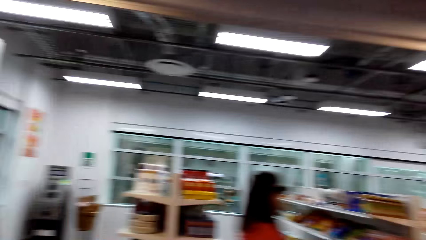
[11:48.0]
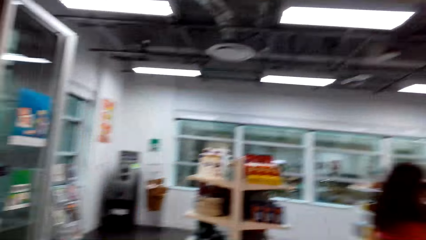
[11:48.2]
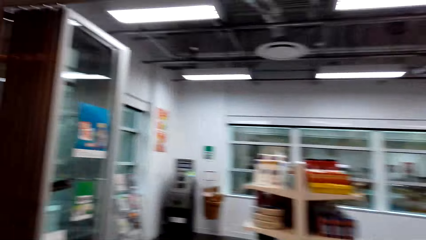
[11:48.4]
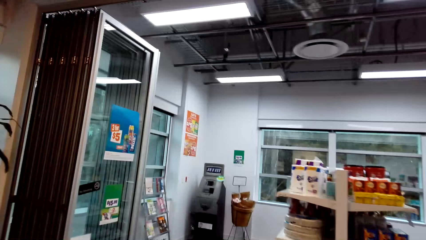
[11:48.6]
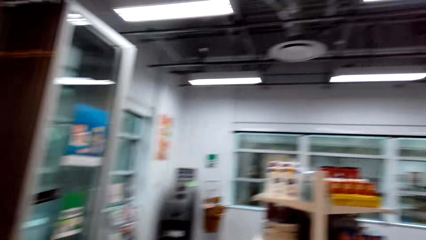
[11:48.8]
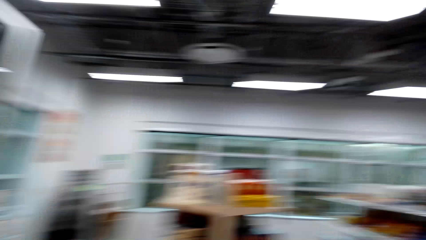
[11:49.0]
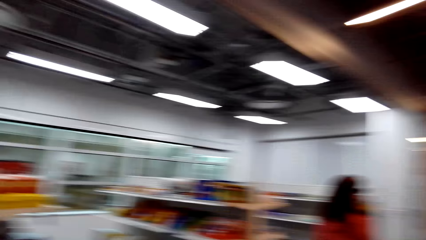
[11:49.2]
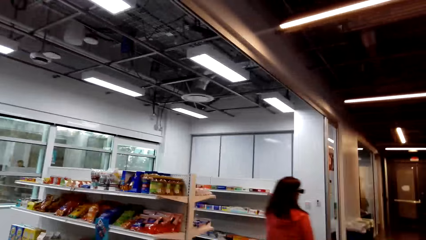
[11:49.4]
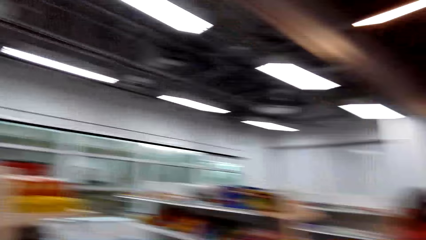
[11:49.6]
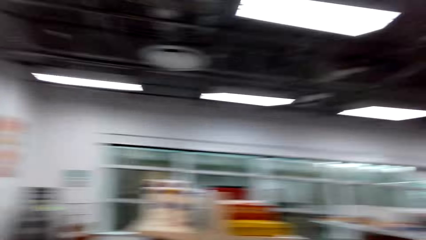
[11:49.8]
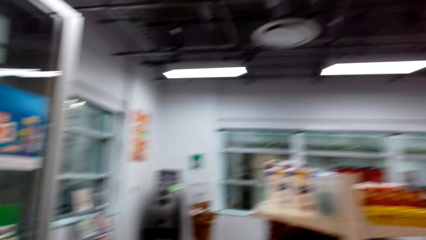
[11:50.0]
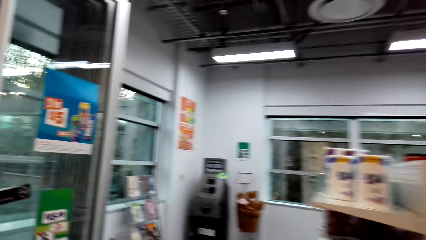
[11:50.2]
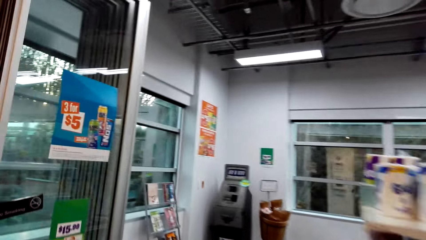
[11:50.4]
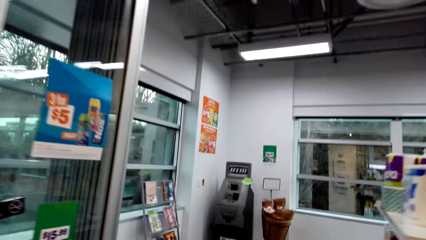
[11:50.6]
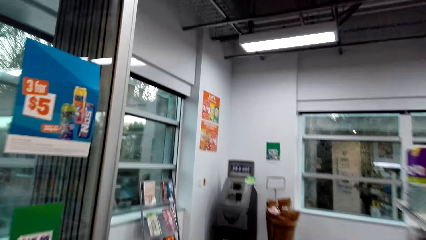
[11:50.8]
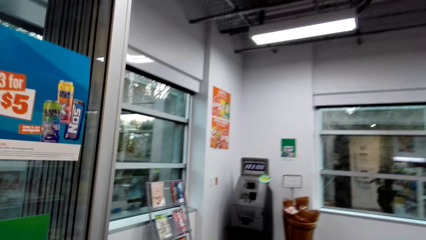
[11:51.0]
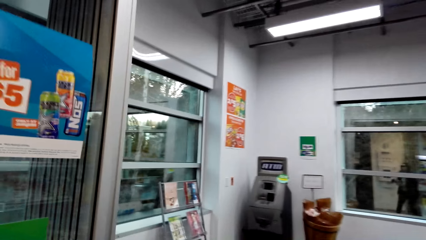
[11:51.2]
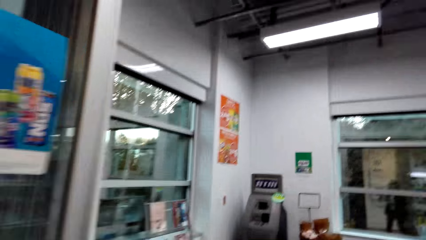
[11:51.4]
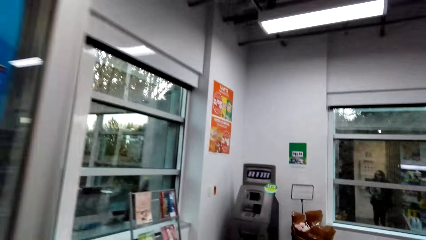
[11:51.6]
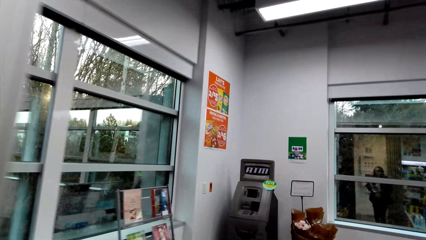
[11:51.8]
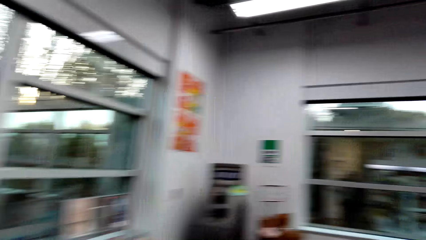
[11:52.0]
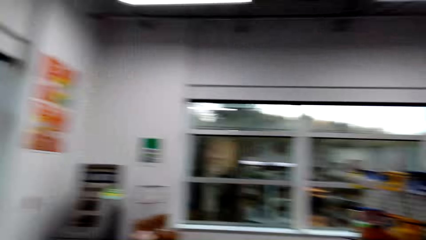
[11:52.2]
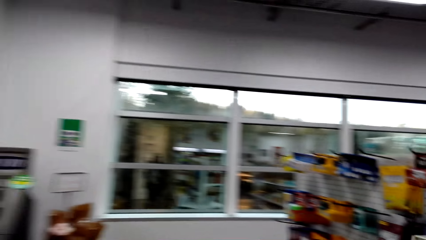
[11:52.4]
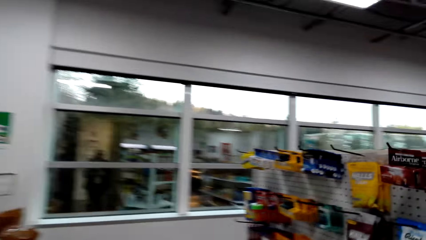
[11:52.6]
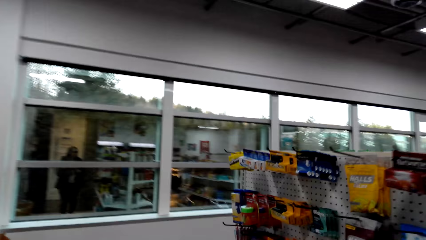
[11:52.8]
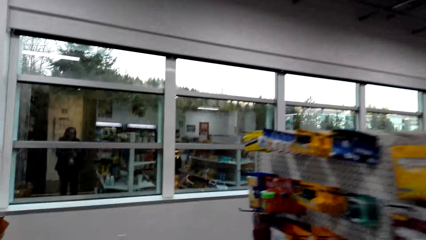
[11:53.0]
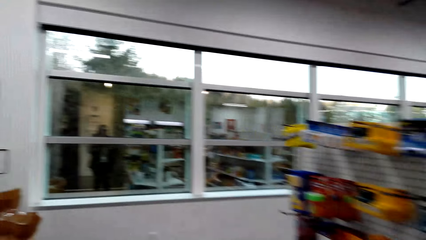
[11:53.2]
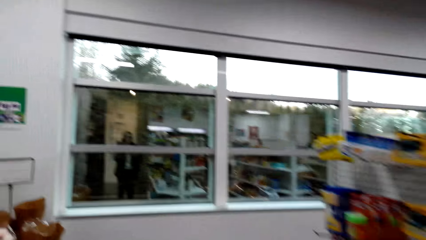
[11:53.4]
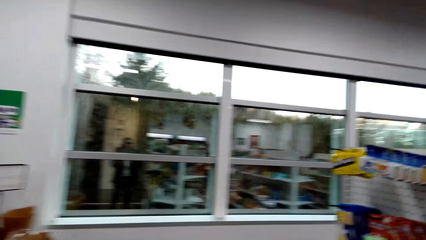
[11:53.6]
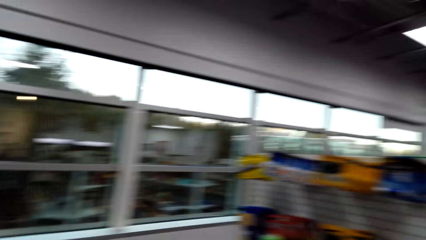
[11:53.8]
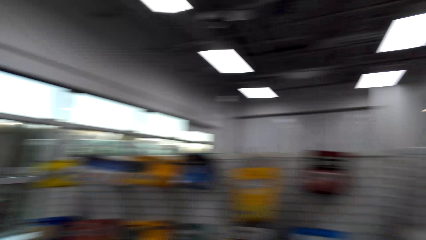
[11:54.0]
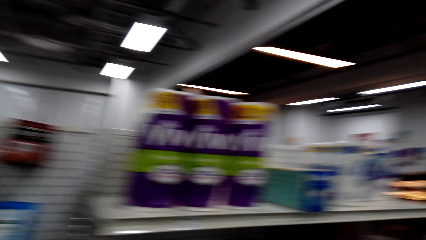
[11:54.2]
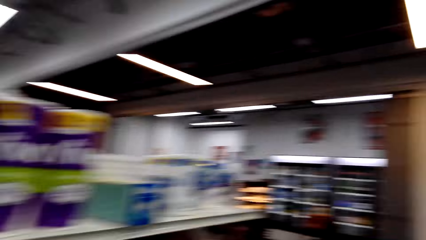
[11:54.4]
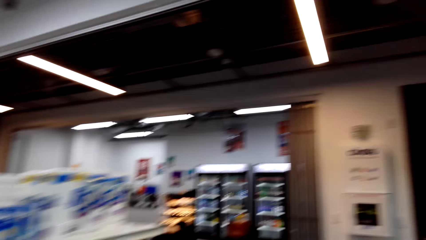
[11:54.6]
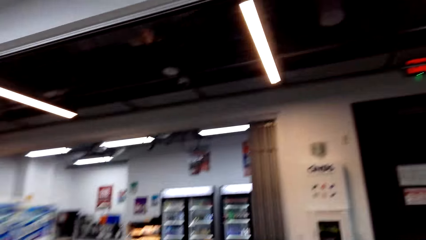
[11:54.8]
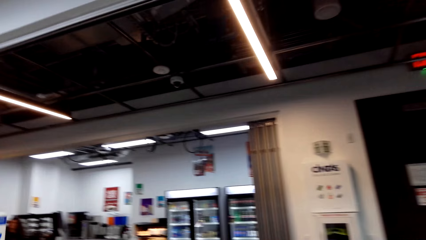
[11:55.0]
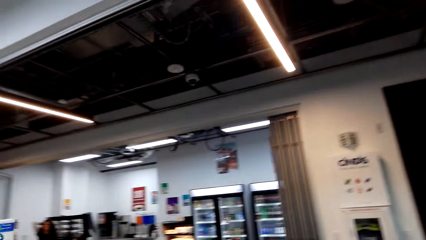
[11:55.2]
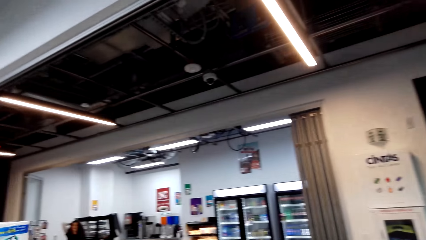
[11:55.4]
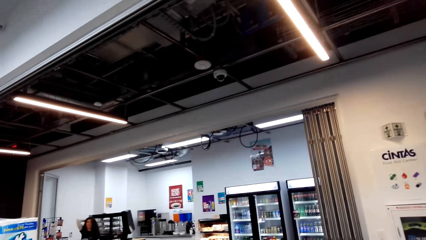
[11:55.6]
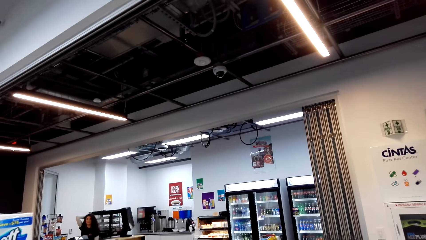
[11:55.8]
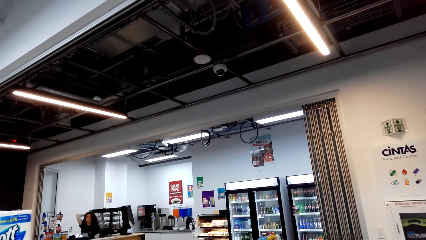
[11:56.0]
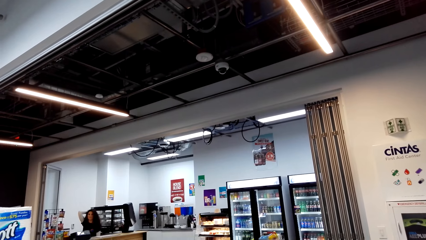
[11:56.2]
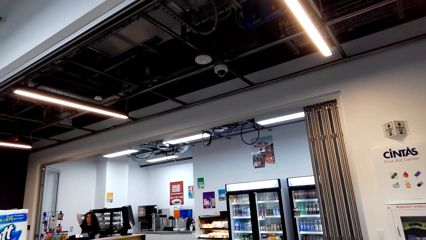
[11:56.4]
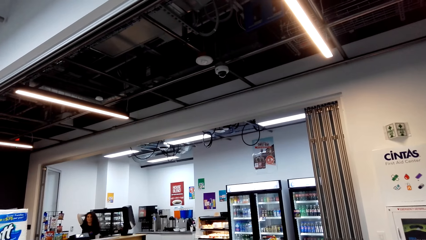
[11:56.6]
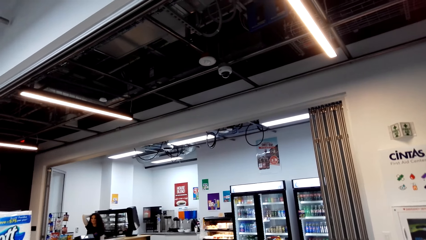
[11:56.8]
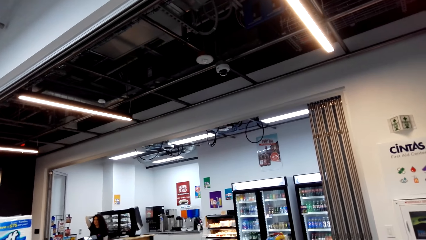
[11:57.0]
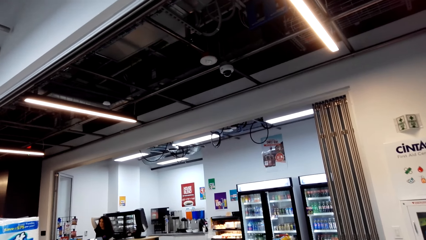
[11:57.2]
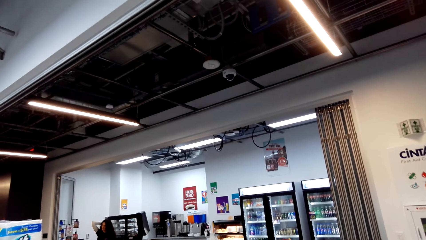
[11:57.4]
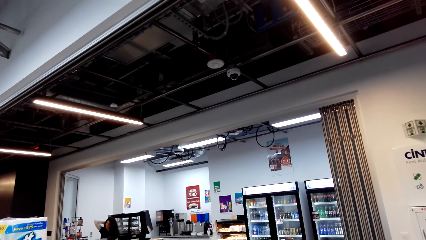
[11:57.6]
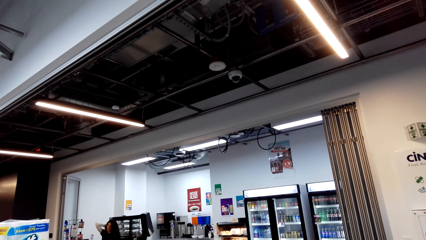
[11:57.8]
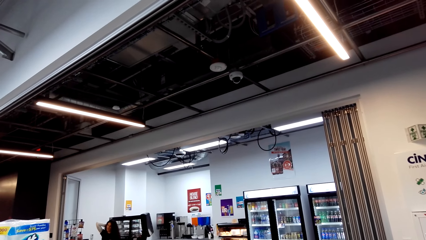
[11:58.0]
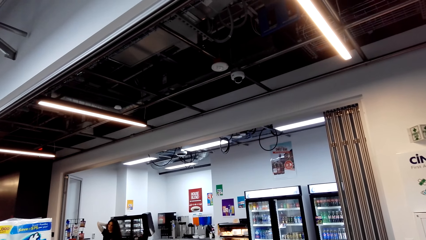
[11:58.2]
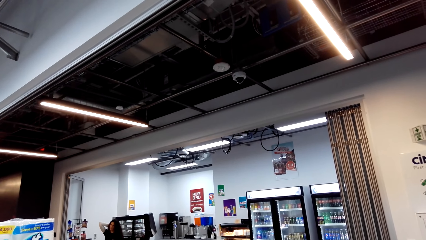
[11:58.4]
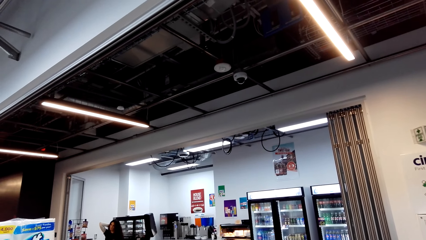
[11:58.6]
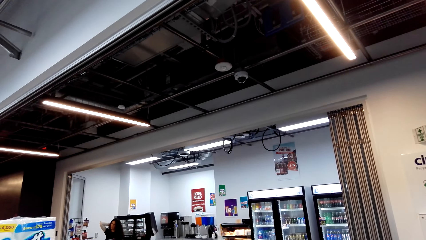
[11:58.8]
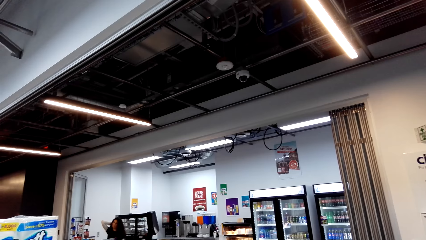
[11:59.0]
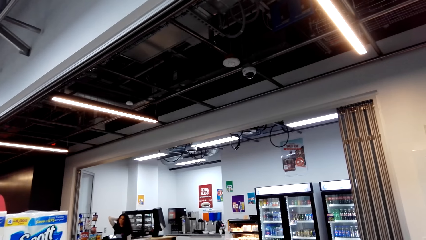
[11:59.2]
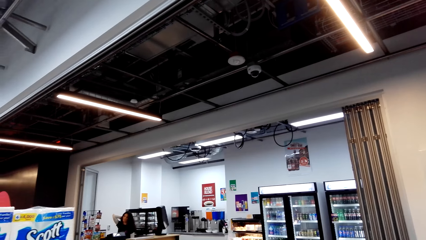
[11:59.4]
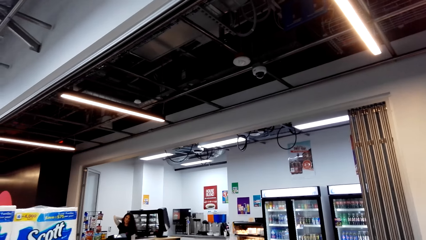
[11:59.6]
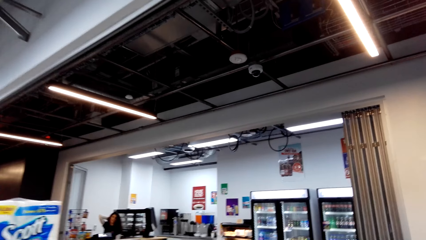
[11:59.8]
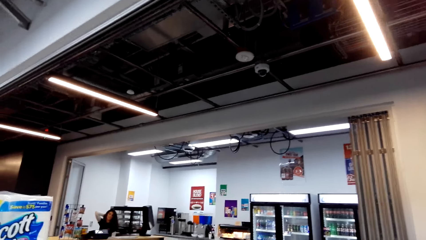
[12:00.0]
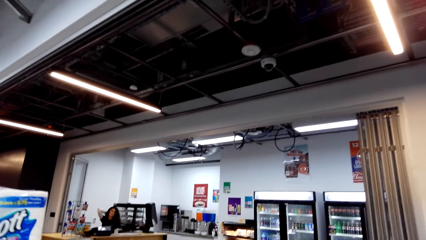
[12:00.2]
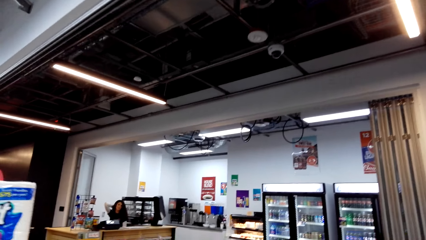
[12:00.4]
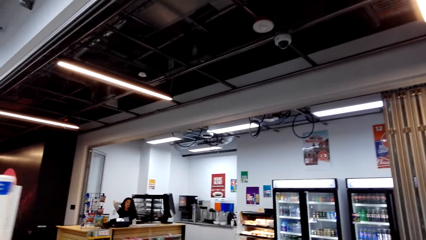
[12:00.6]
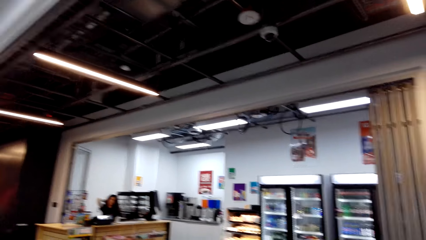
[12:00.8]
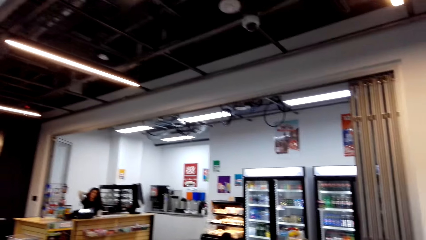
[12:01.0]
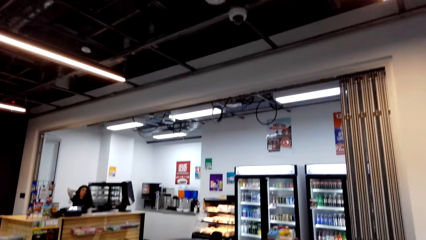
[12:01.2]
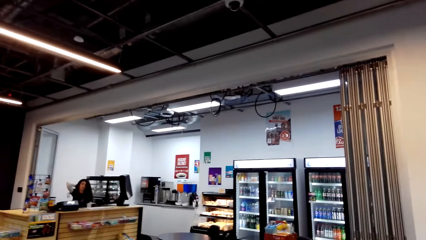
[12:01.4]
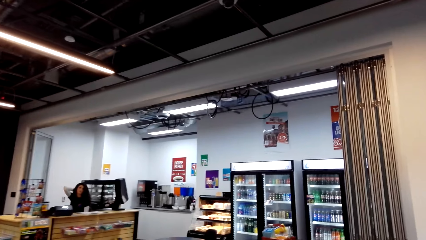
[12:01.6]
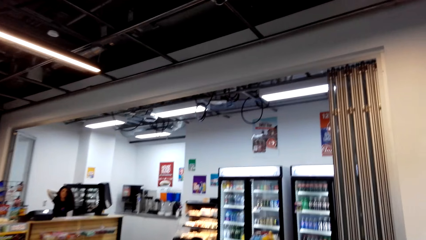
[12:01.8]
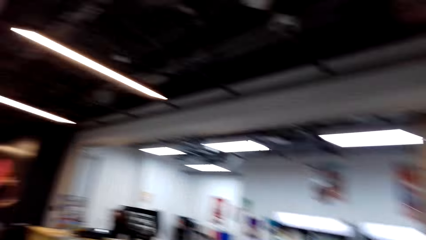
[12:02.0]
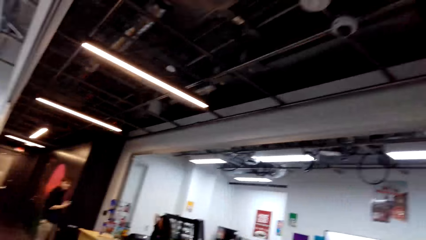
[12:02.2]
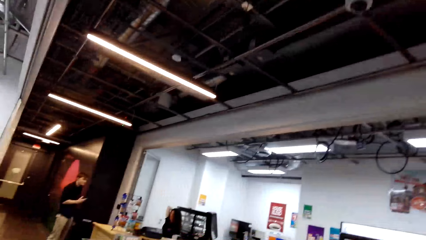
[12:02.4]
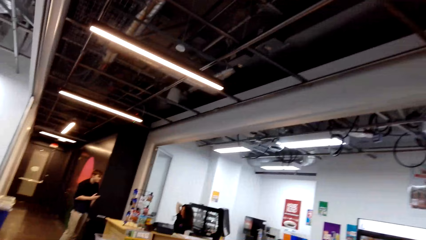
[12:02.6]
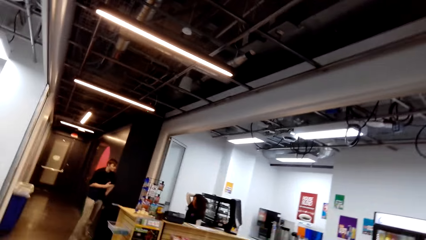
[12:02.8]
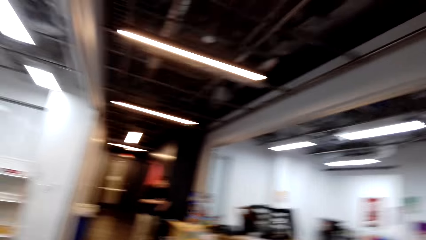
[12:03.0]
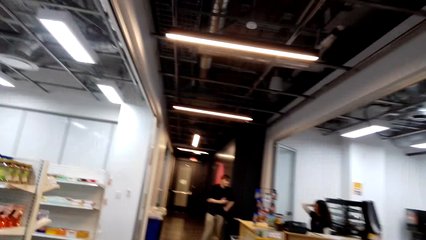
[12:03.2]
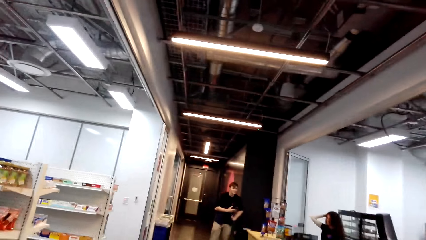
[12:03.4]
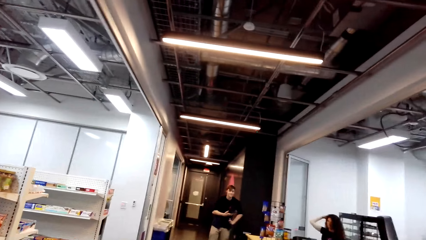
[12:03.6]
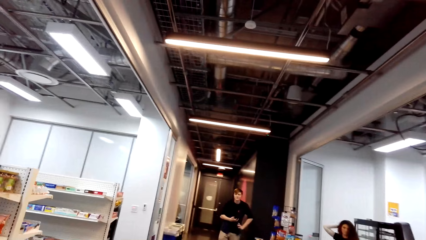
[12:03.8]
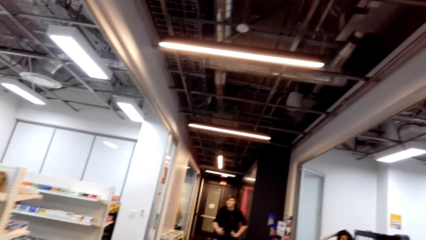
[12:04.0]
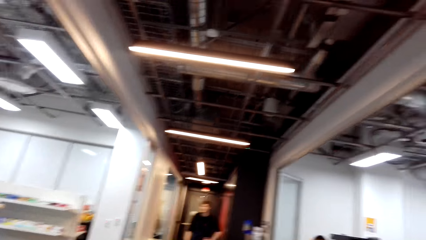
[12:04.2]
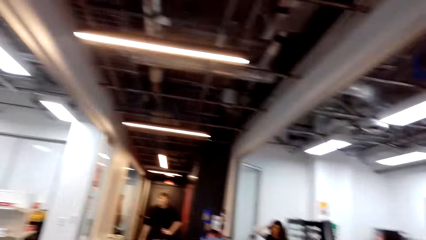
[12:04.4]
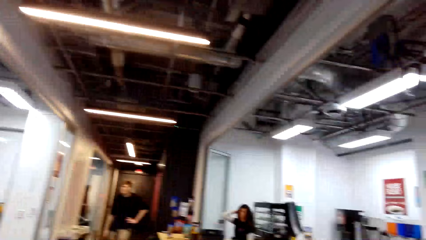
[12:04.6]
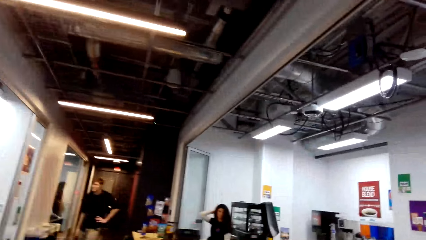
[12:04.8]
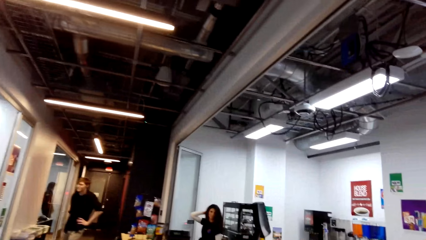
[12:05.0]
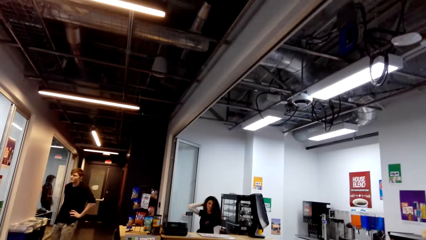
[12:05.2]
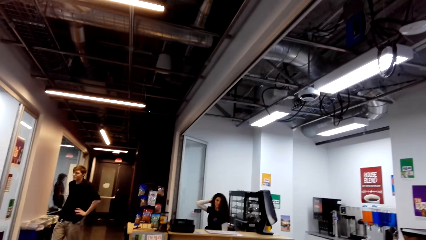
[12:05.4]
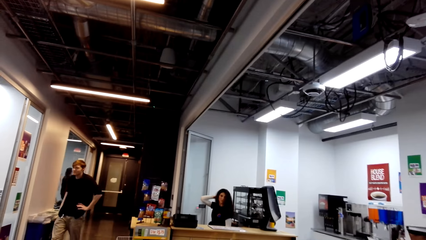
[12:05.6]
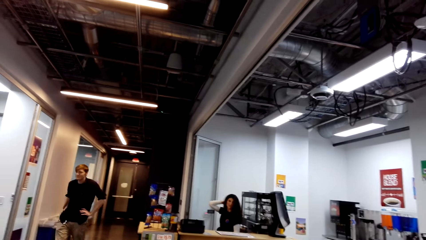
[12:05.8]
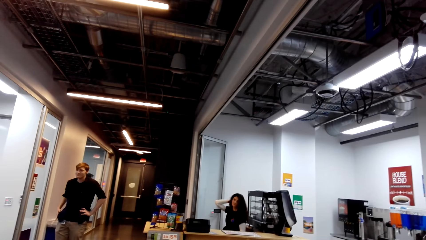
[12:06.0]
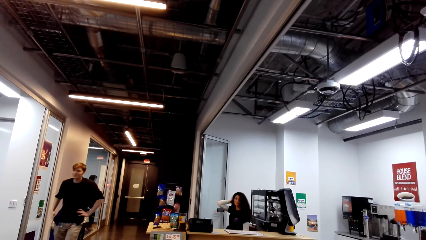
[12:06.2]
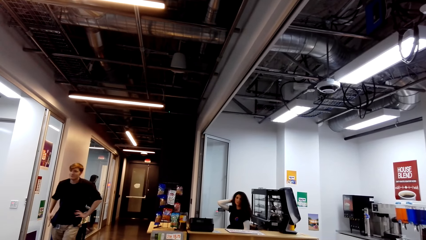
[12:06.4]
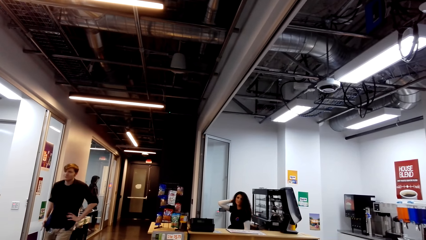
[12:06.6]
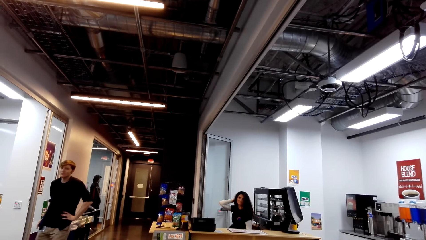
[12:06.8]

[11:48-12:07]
The camera wearer walks around the supermarket. A lady walks around the supermarket. Another lady scratches her head. The camera wearer dialogues with a cashier. A man walks around the supermarket.
